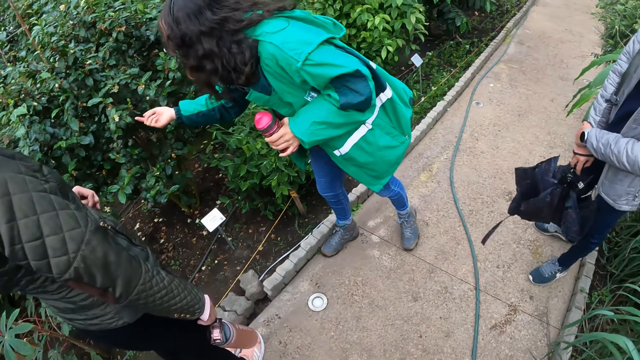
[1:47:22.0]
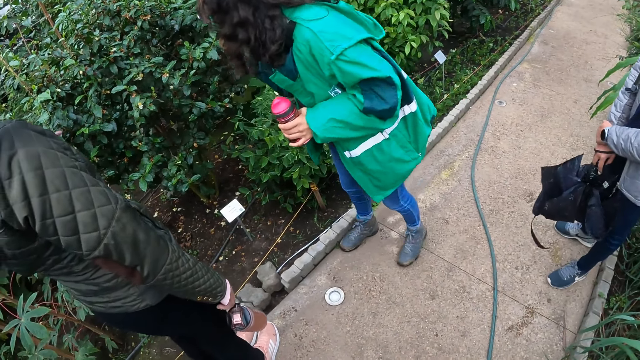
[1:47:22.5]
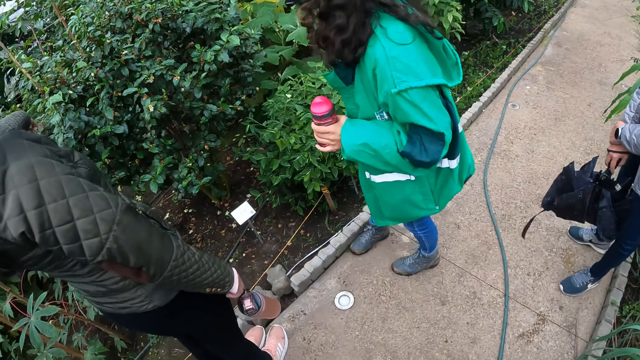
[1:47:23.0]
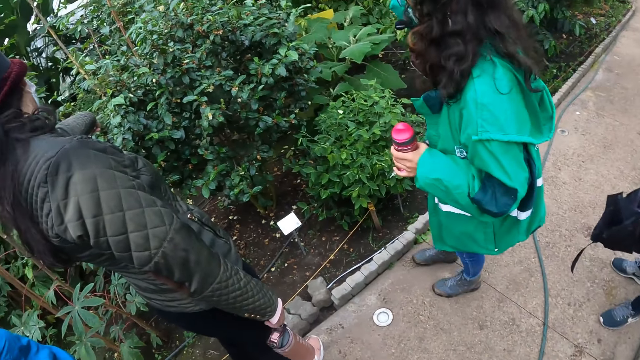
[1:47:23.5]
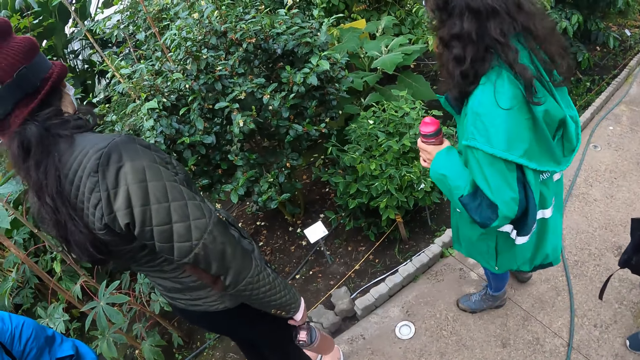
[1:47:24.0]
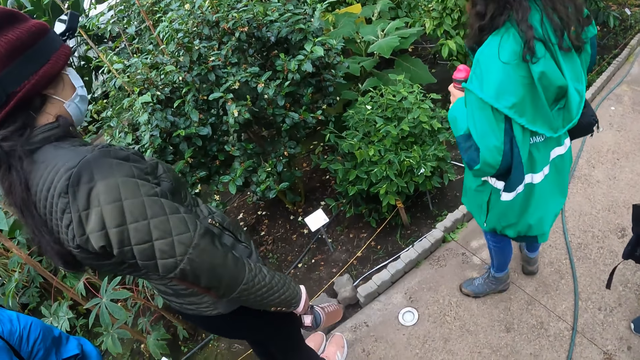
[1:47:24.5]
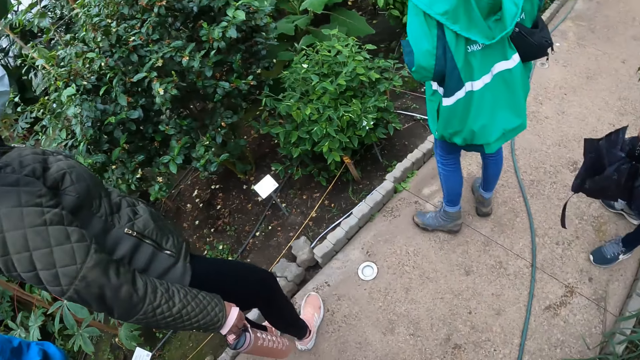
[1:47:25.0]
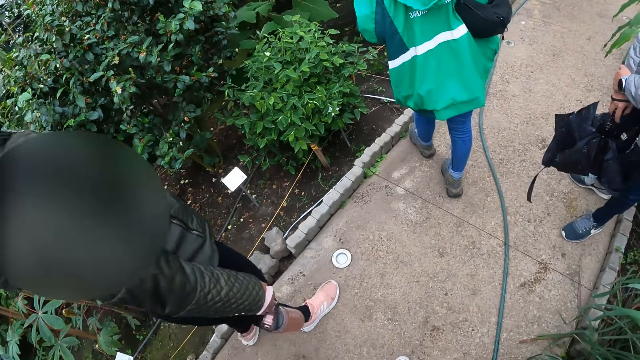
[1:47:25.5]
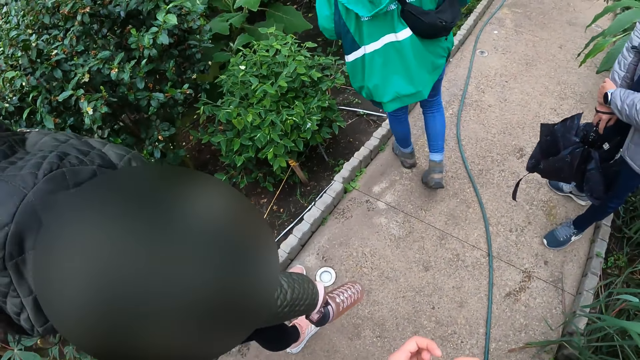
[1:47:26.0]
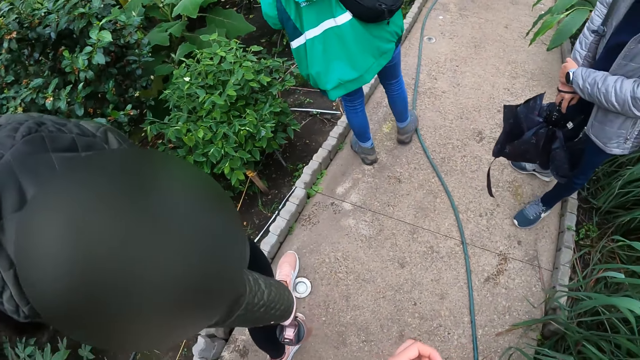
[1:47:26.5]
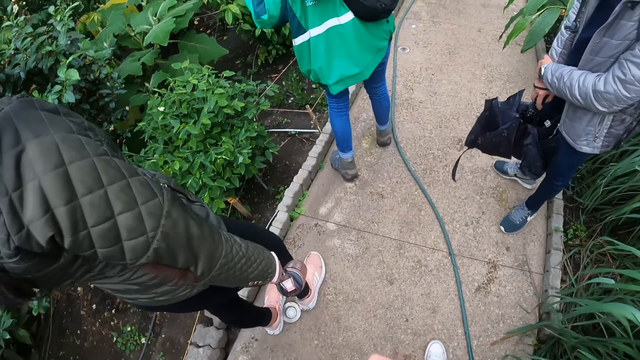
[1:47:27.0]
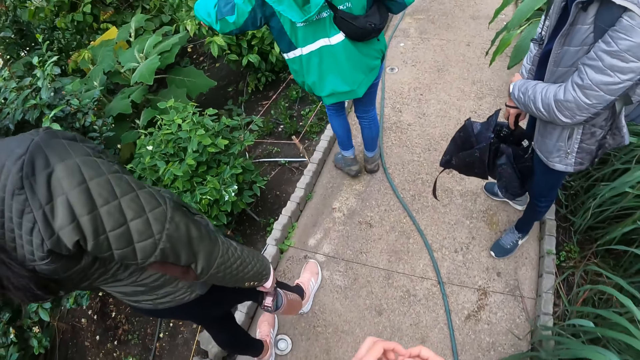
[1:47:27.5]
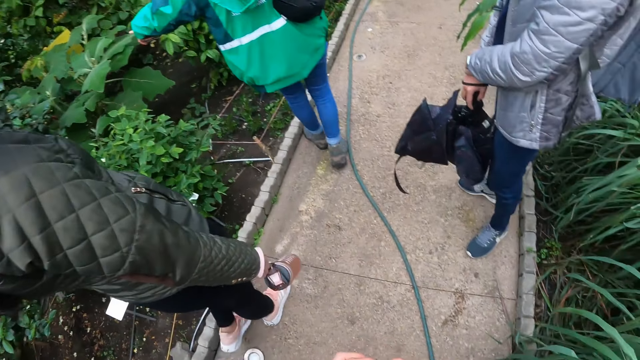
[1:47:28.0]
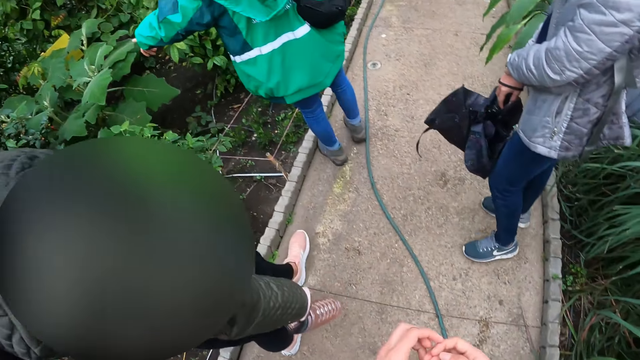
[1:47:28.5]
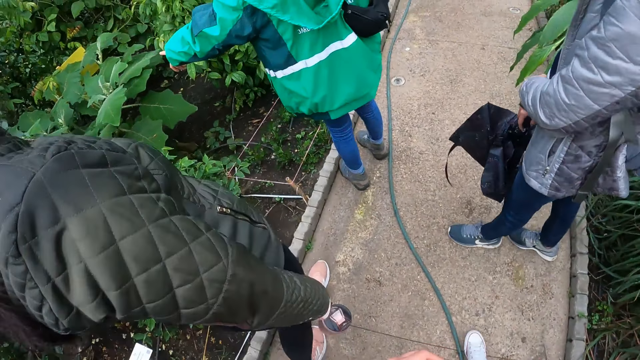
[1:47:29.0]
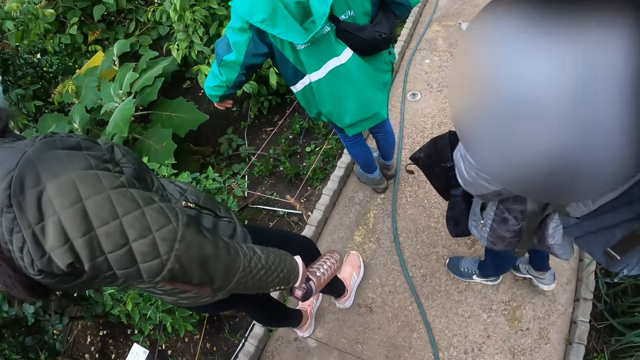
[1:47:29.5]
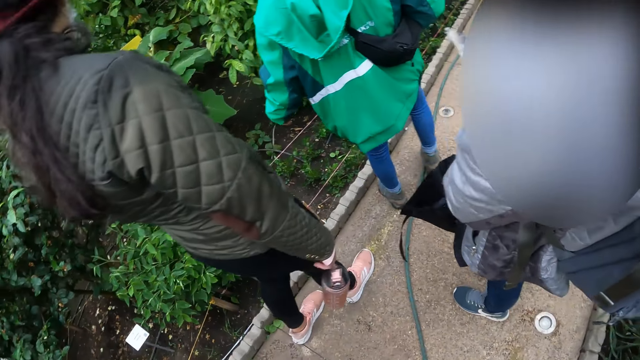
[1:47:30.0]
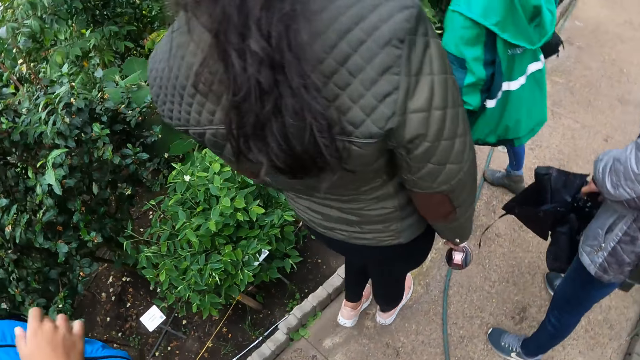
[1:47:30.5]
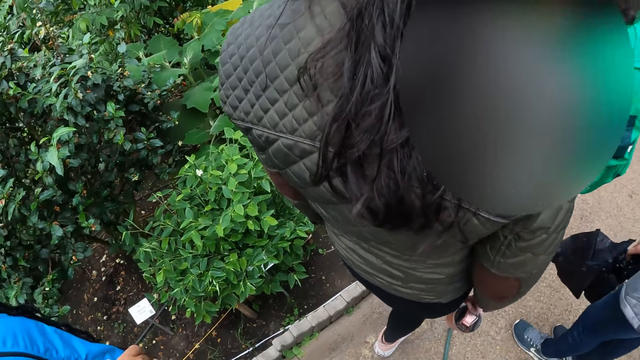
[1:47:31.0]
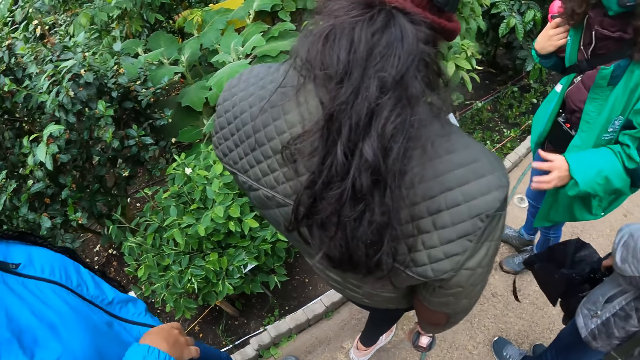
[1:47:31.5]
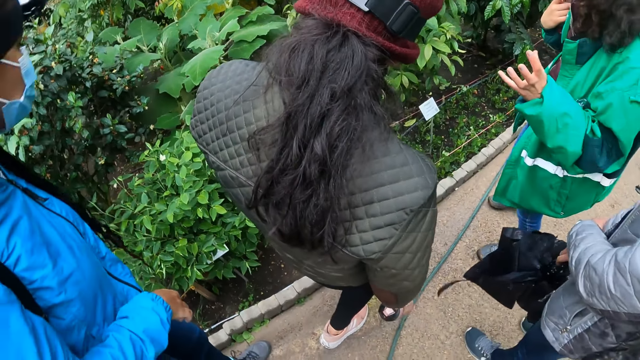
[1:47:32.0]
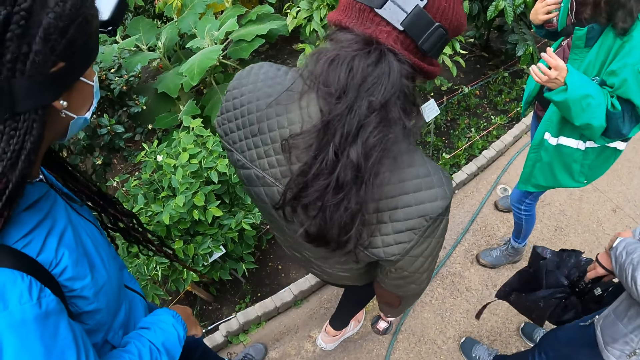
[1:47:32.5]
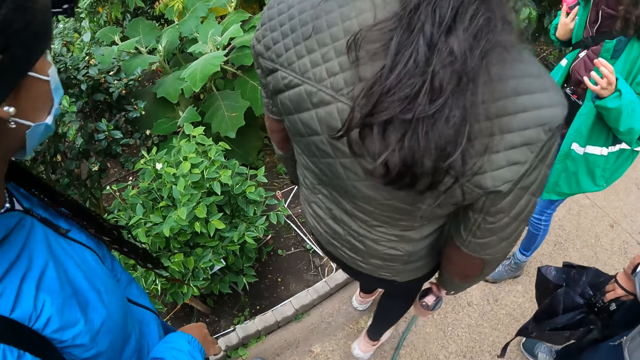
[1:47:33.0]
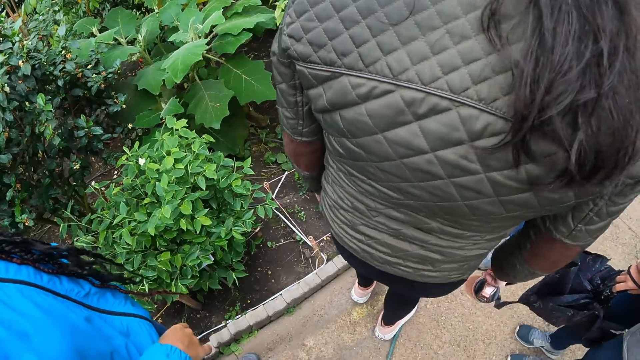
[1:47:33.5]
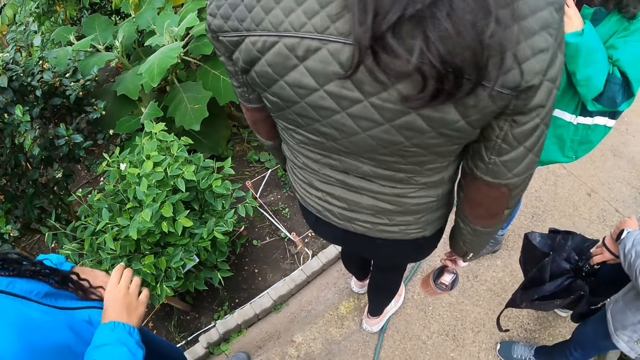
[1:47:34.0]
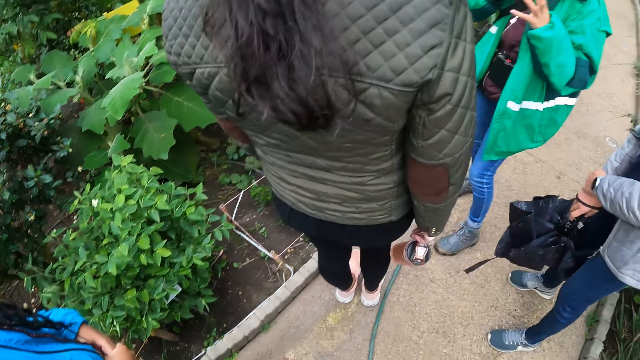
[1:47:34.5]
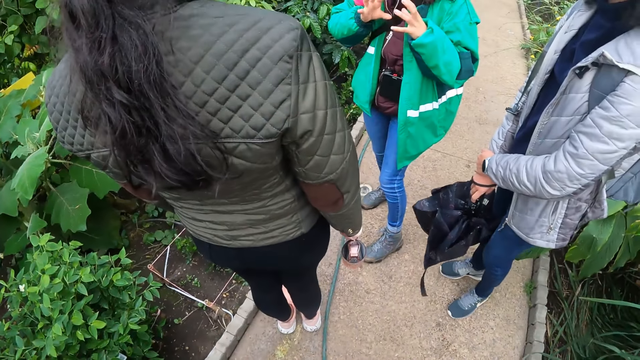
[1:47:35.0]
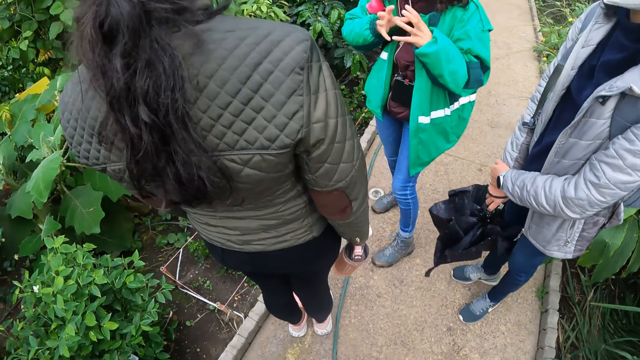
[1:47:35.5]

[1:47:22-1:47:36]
A woman holds the flowers and moves hand from the leaves. Another woman interacts with the first woman. The first woman walks on the pathway. Other people move around. The other woman walks on the pathway. The camera wearer walks on the pathway. A third woman walks on the pathway. The first woman illustrates with hands.

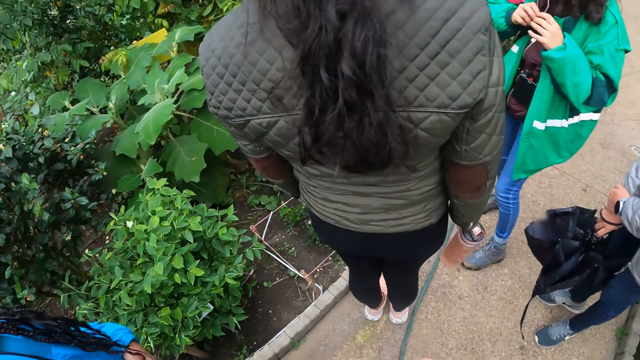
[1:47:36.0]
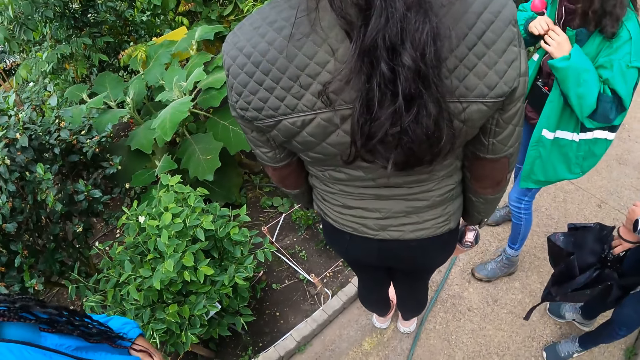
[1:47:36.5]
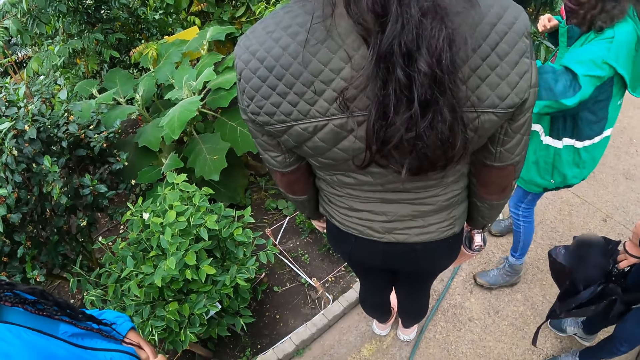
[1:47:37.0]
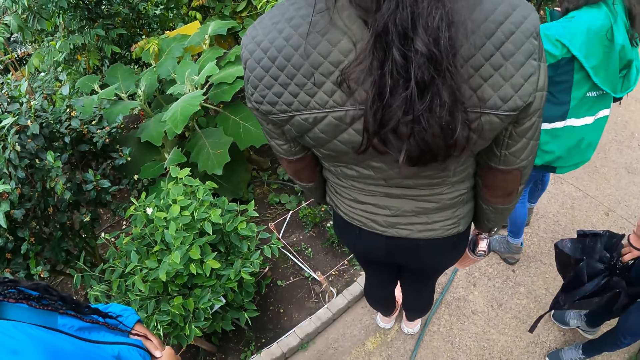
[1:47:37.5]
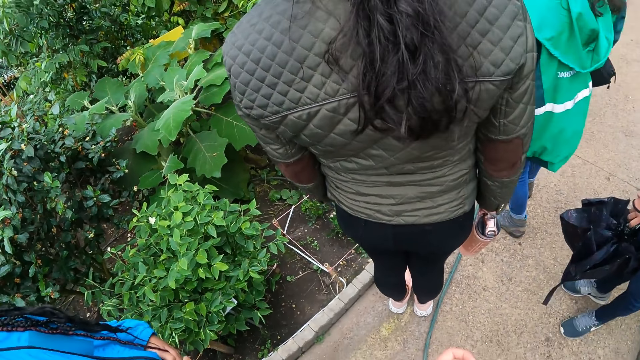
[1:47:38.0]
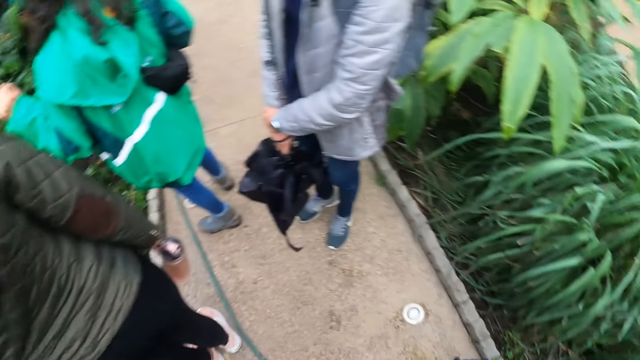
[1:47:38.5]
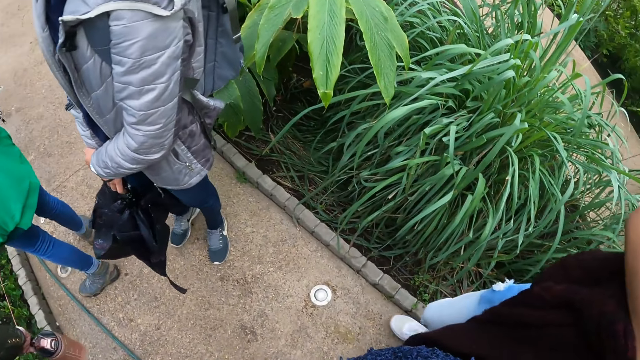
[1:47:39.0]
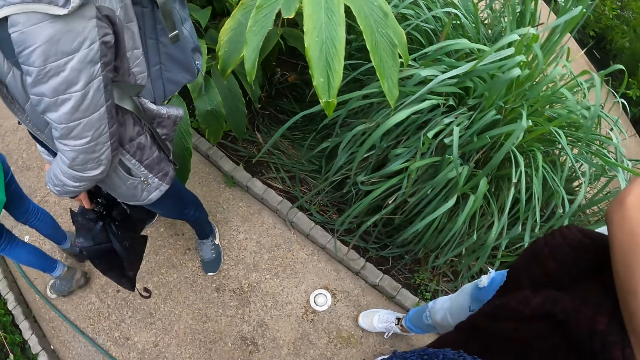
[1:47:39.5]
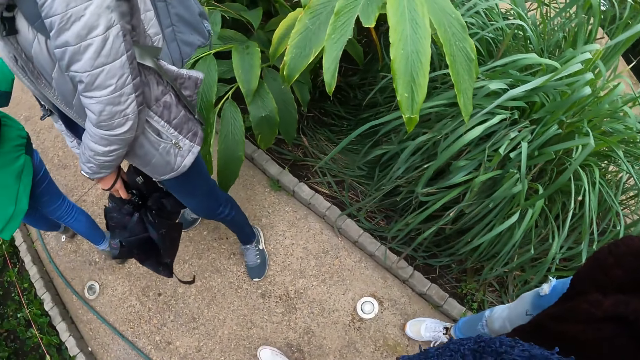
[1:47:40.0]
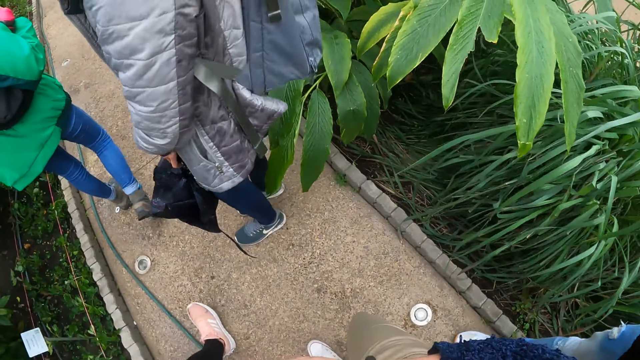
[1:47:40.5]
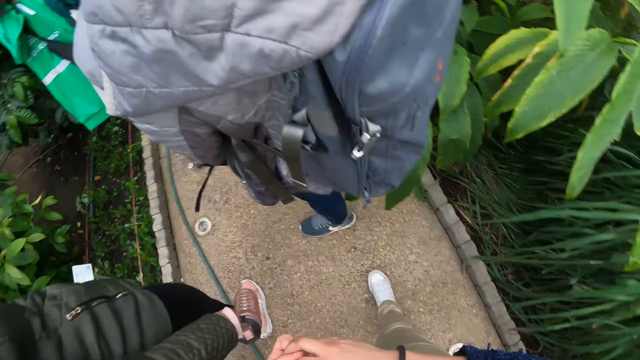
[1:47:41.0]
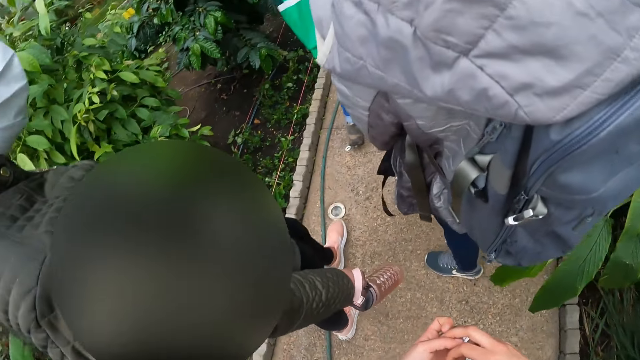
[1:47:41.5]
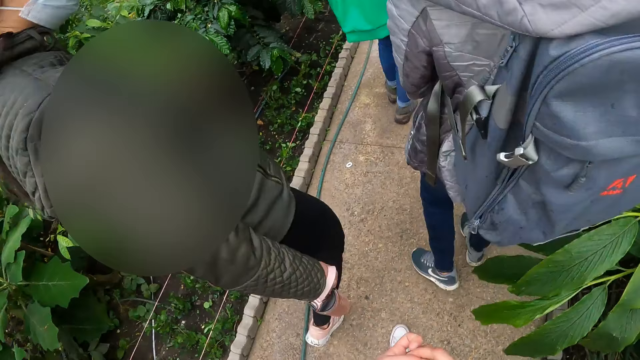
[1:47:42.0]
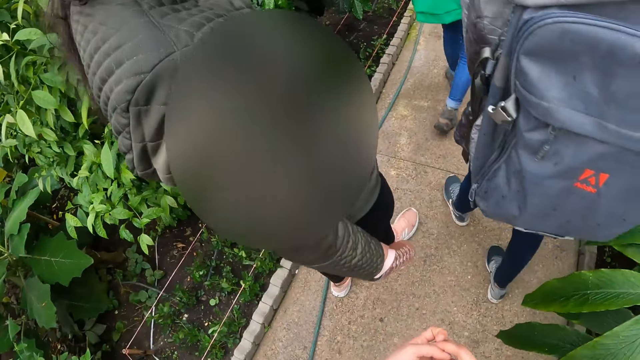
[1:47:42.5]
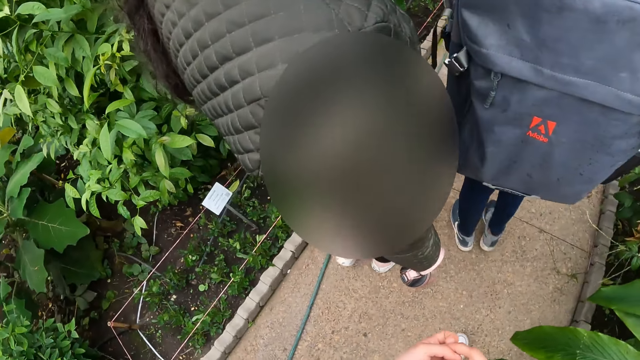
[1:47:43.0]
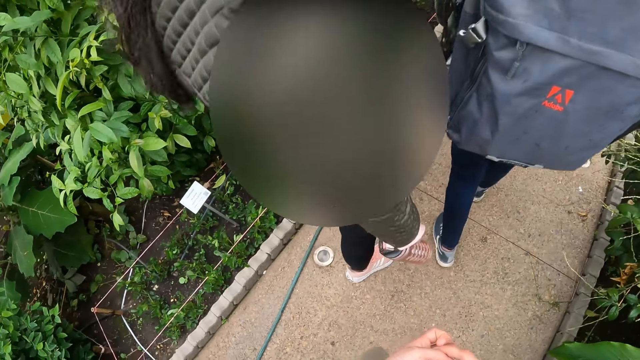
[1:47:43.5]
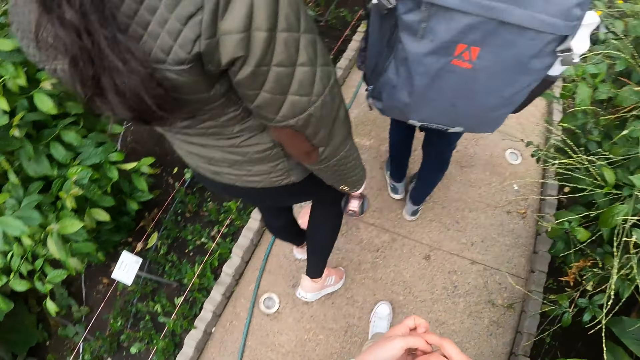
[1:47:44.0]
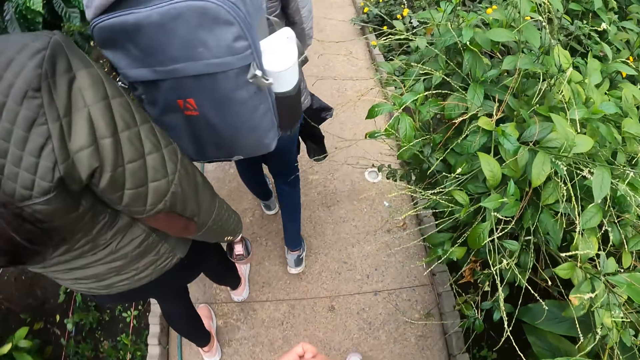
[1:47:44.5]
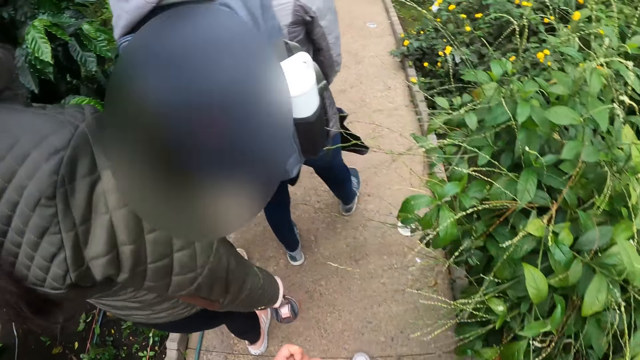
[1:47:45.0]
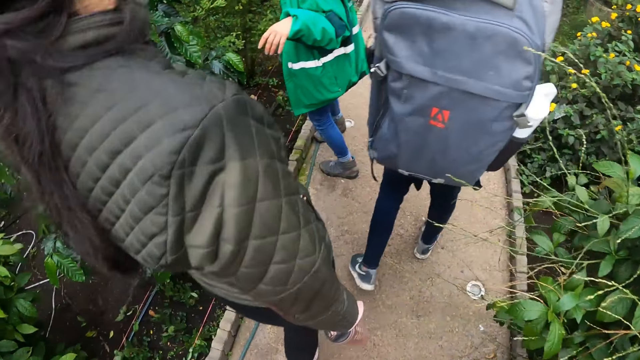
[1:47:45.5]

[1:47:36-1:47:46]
The camera wearer looks around. A woman walks on the pathway. Several persons walk around. Another woman walks on the pathway. A third woman walks on the pathway. The camera wearer walks on the pathway.
